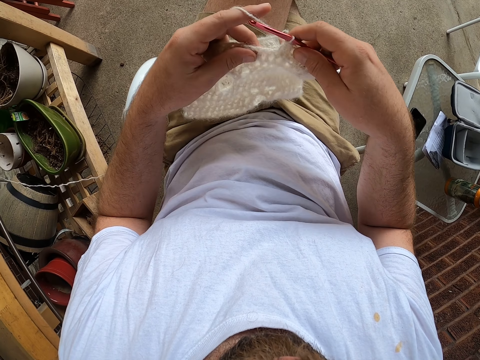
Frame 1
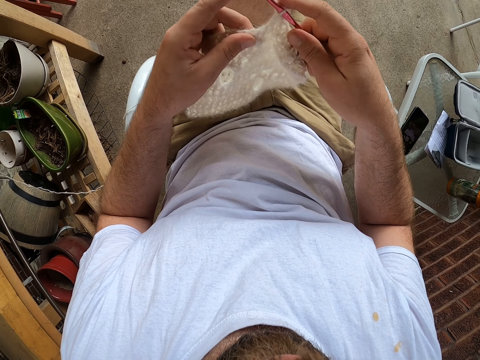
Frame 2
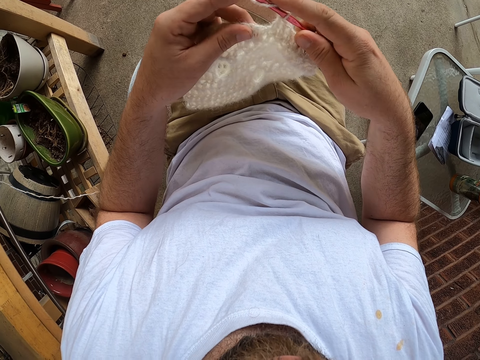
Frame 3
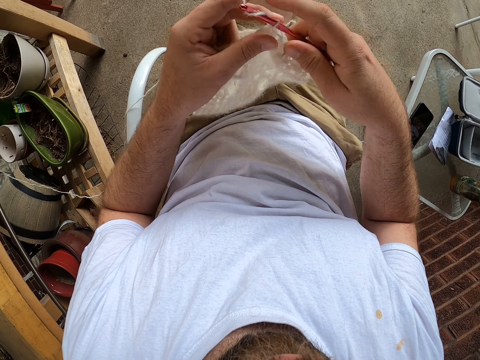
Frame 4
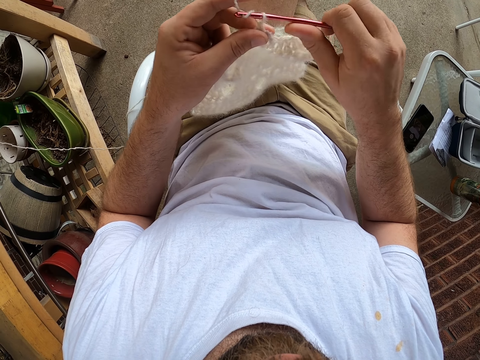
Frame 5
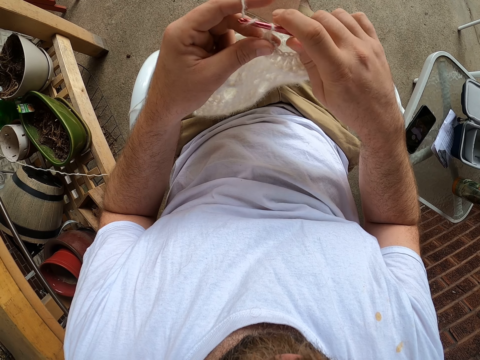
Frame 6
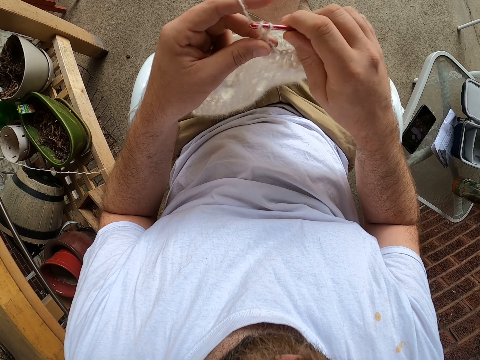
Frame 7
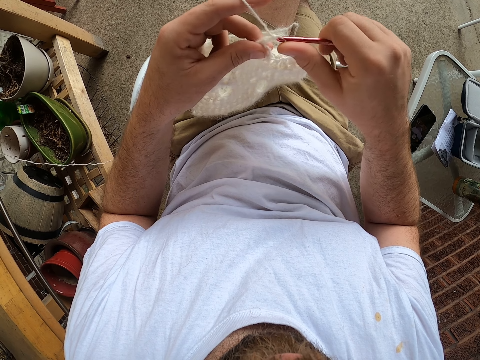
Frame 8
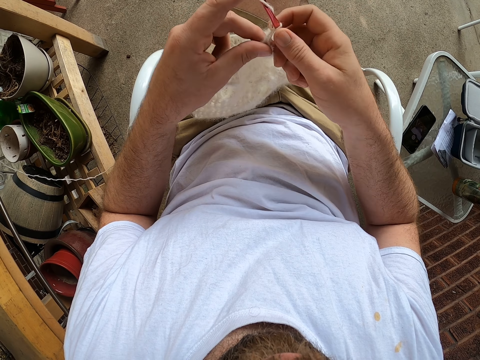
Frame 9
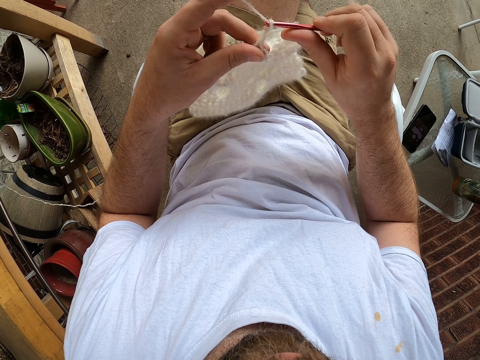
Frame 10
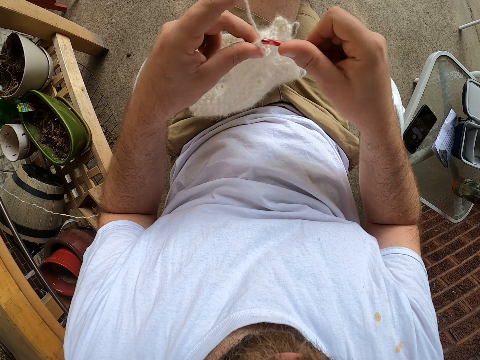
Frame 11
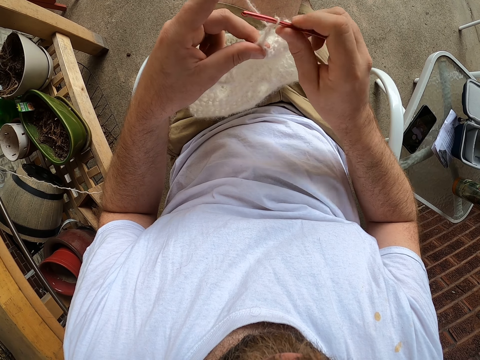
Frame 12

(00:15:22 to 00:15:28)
The camera wearer sews the crochet.

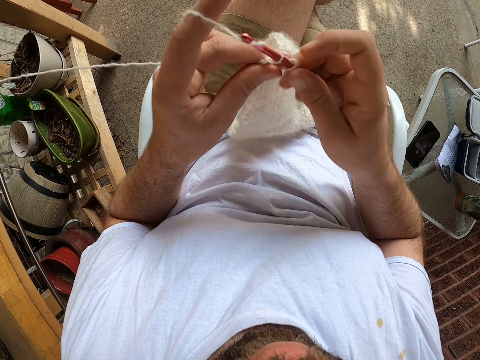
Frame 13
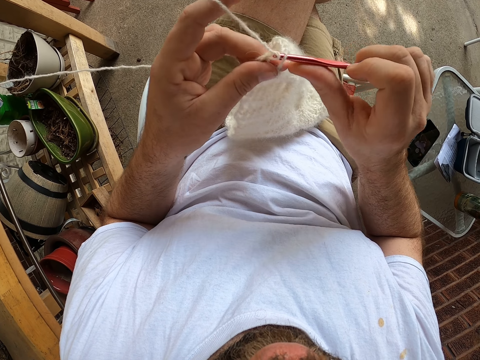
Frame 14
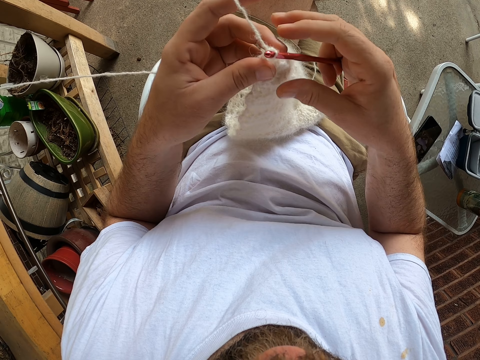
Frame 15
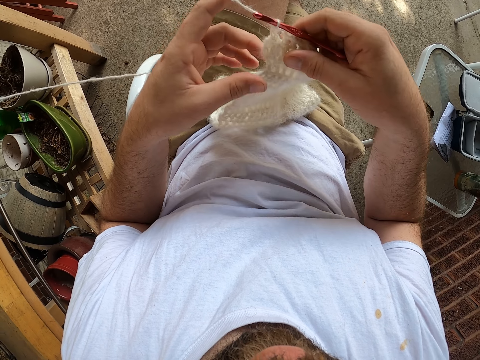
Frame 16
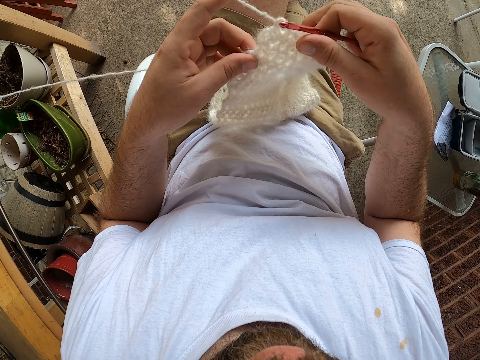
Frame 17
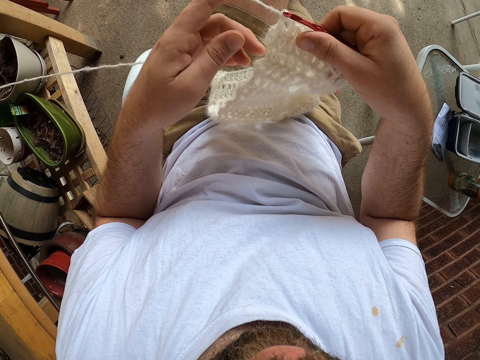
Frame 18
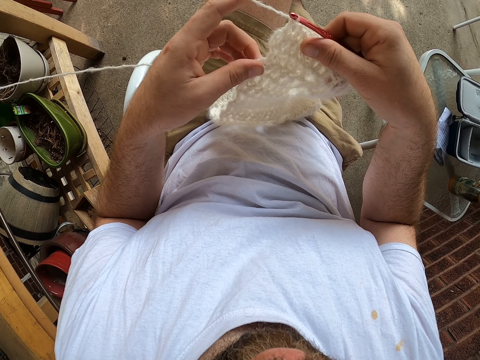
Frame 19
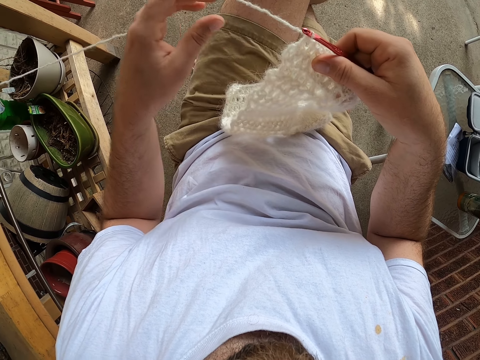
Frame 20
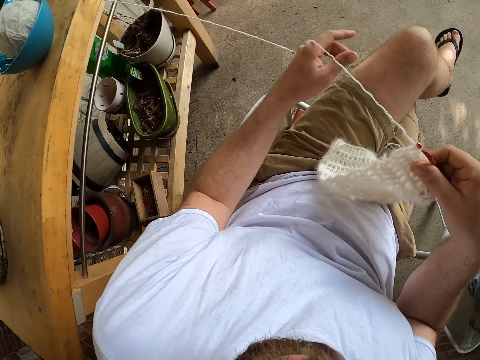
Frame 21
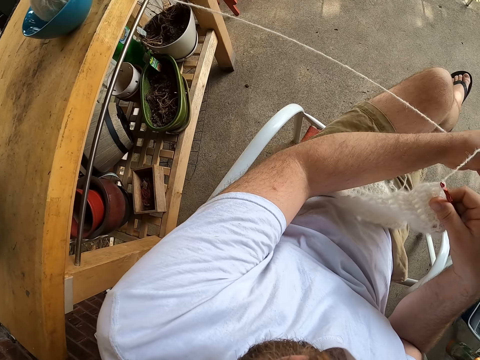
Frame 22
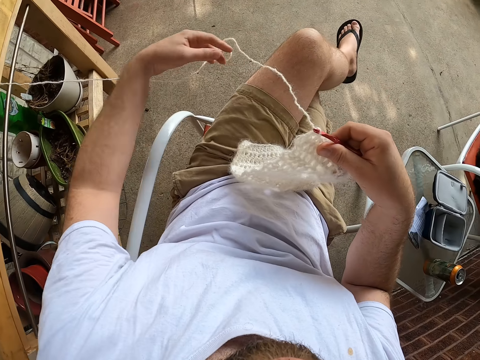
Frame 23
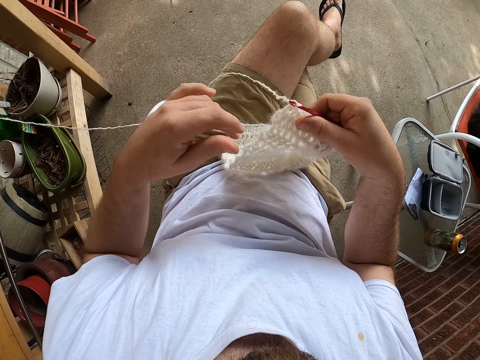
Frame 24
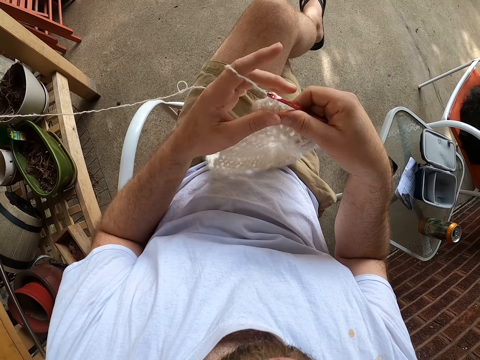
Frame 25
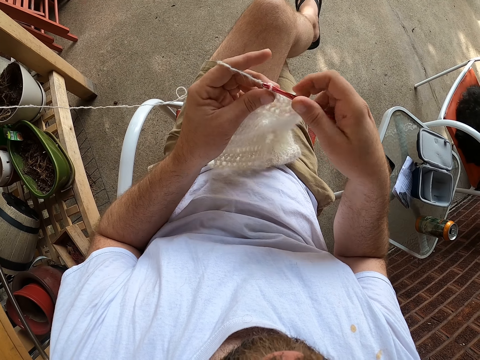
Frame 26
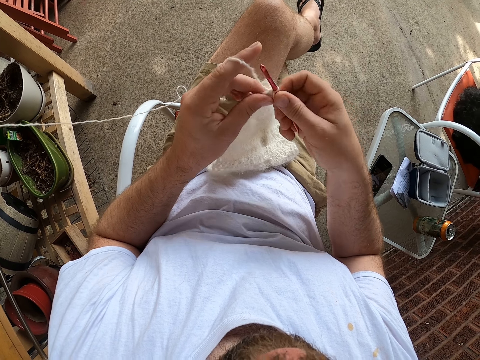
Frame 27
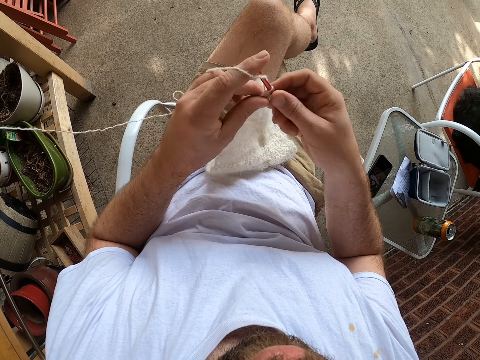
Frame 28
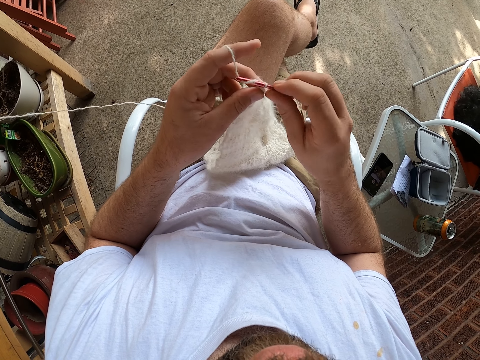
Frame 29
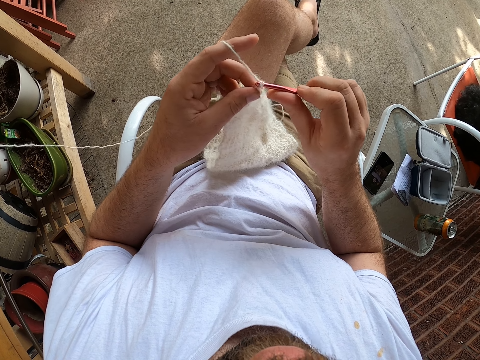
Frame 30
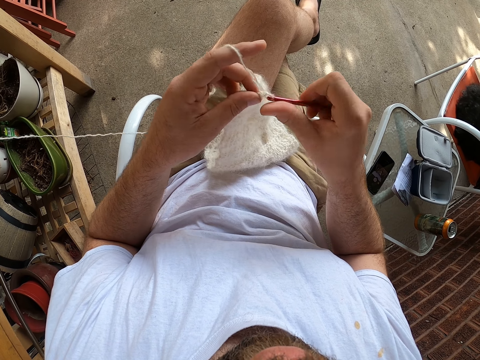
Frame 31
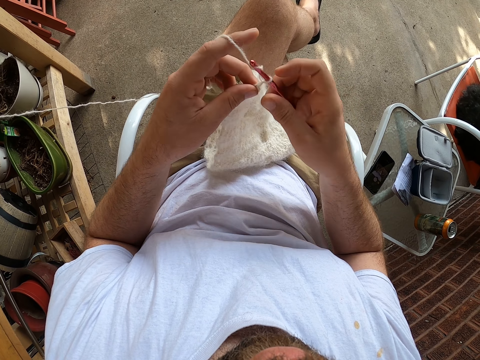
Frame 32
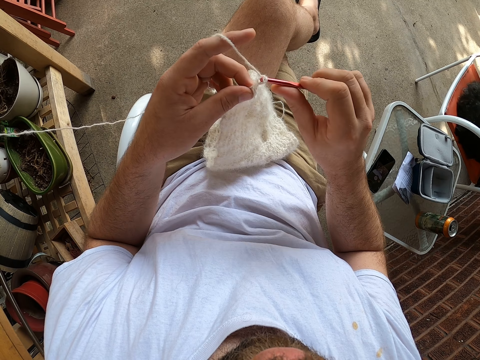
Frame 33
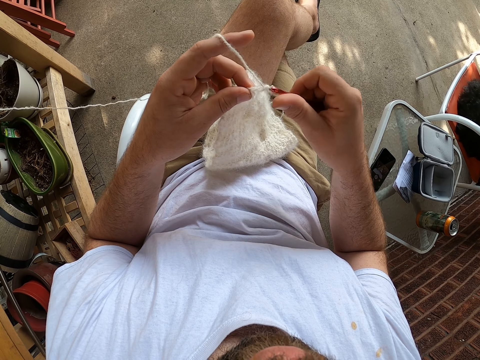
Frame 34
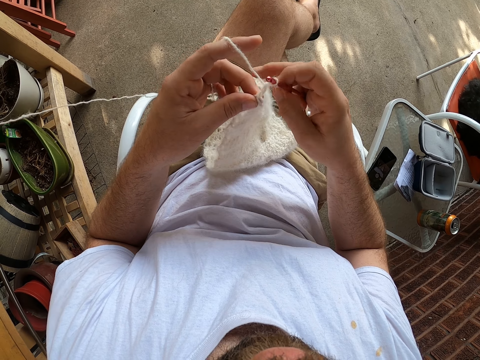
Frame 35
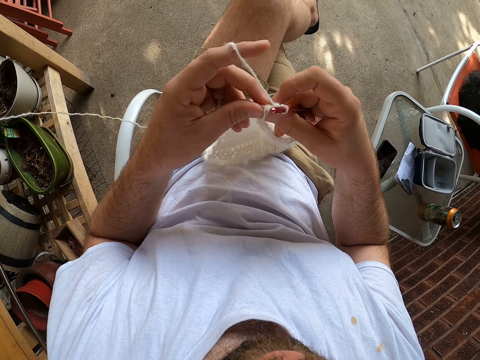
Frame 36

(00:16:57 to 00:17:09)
The camera wearer looks at the crochet. They pull the sewing thread. They sew the crochet.

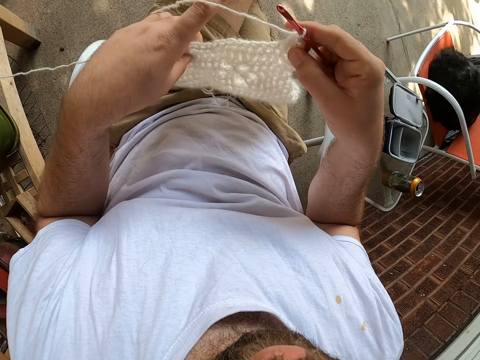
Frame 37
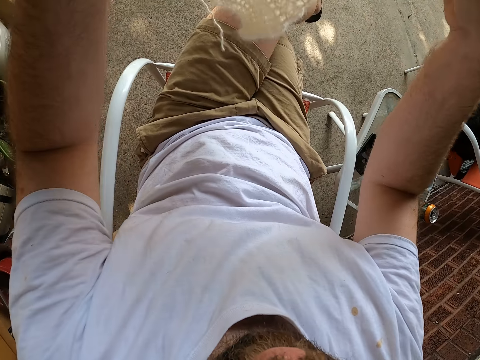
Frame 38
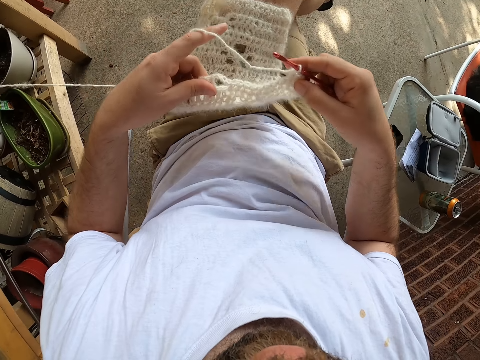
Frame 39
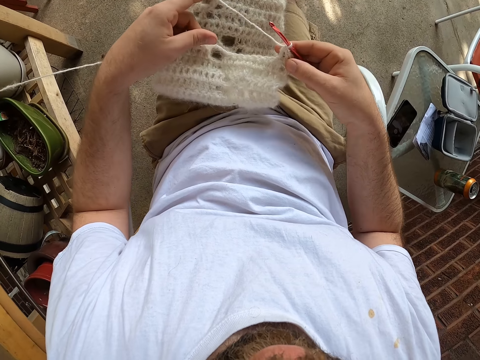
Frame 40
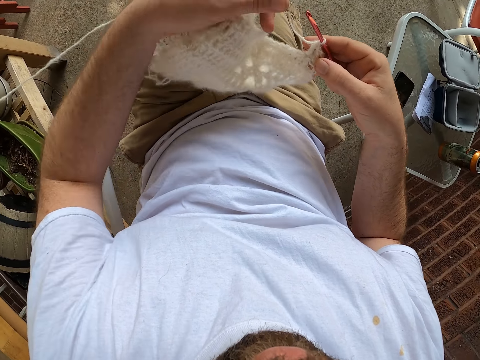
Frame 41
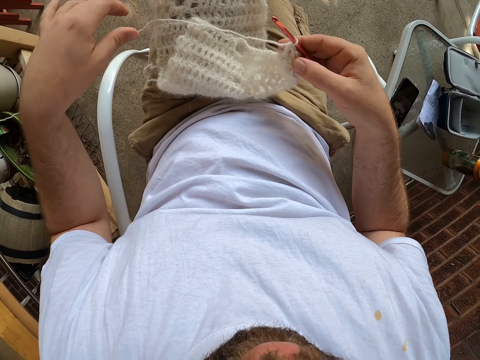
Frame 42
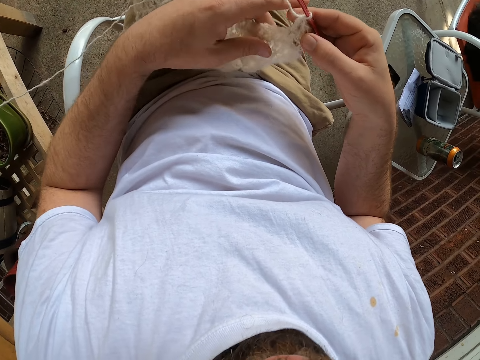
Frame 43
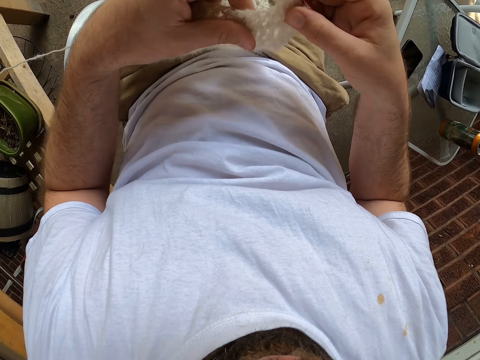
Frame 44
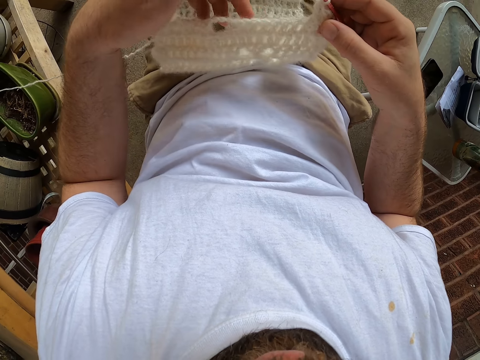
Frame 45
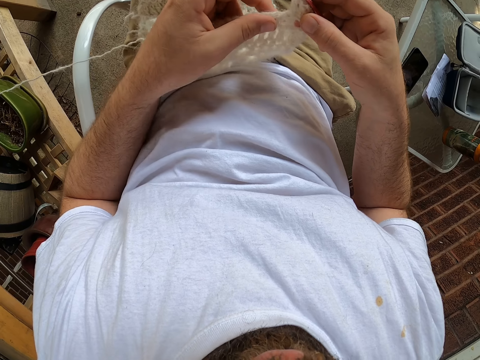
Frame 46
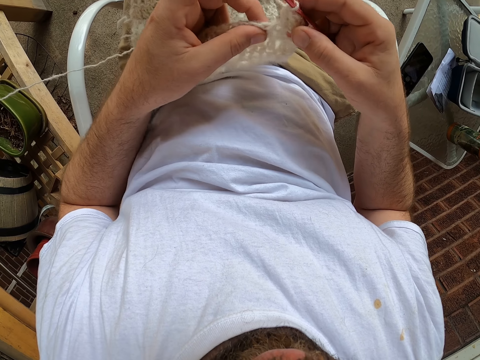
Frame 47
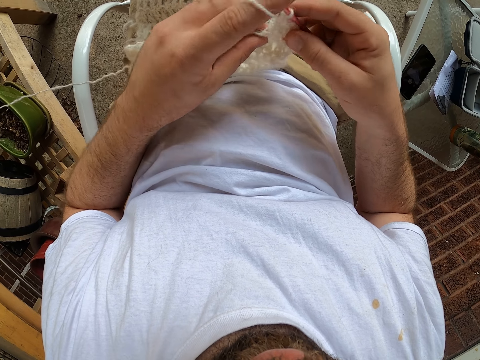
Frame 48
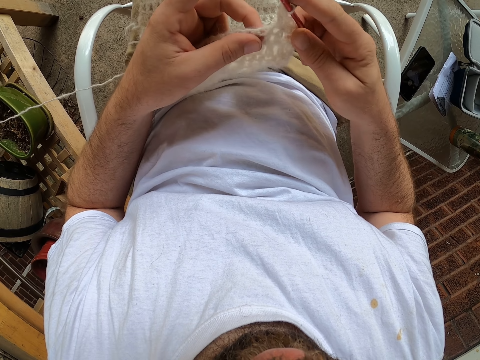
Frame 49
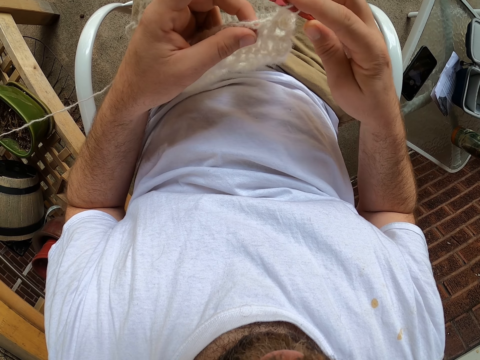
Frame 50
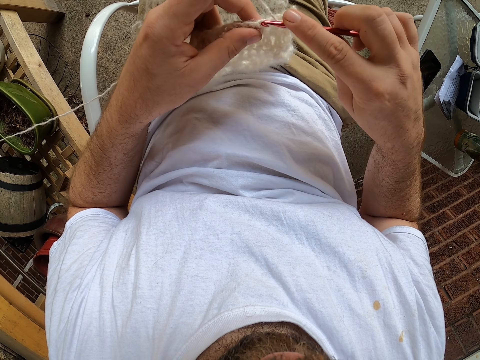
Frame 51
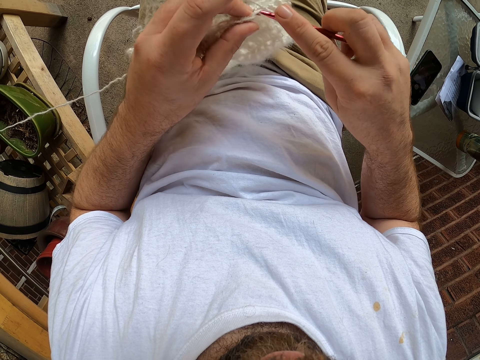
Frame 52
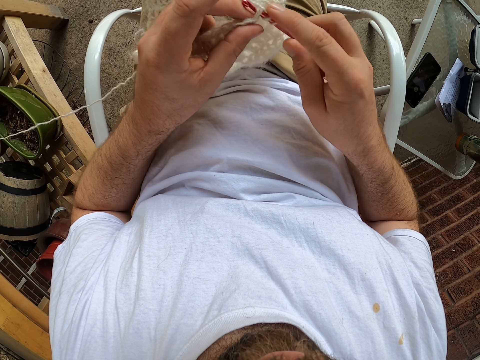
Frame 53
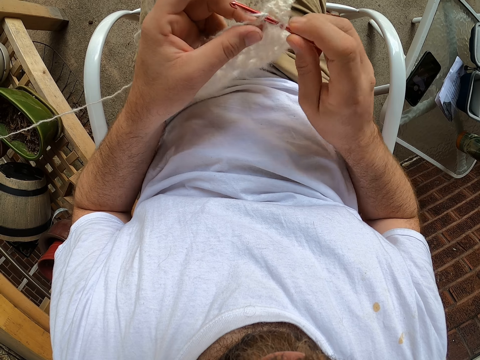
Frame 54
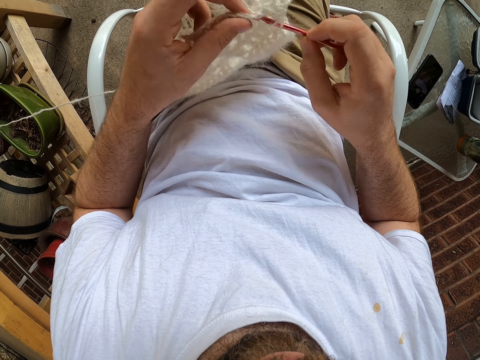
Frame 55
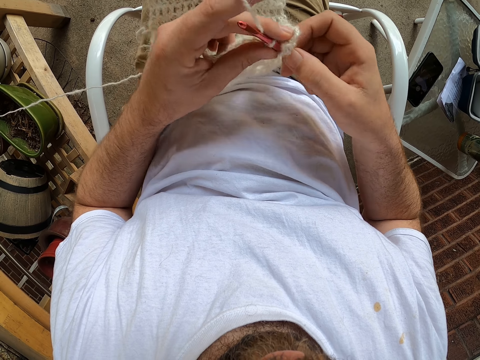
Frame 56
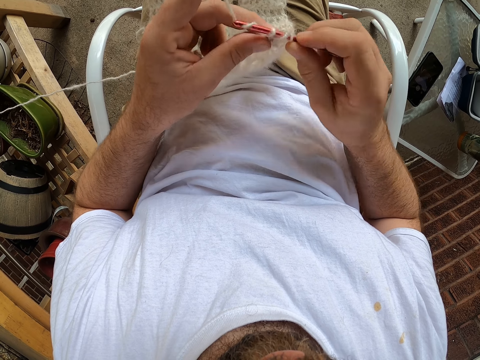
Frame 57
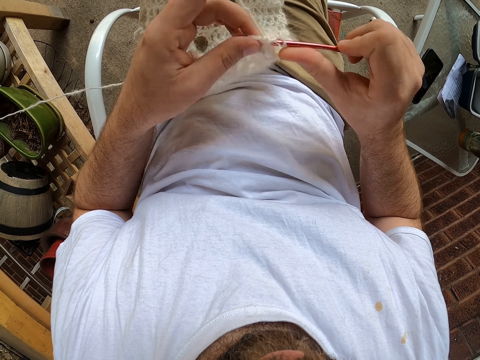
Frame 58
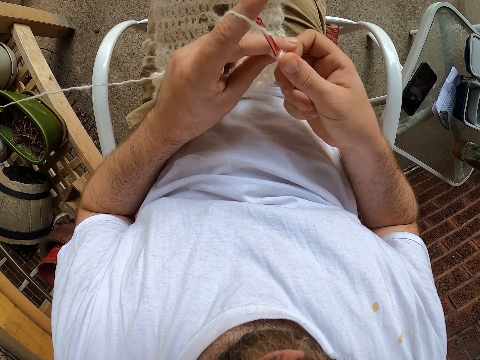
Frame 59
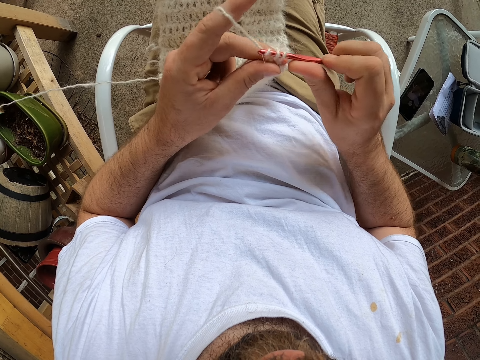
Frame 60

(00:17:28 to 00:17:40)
The camera wearer looks at the crochet. They sew the crochet.
